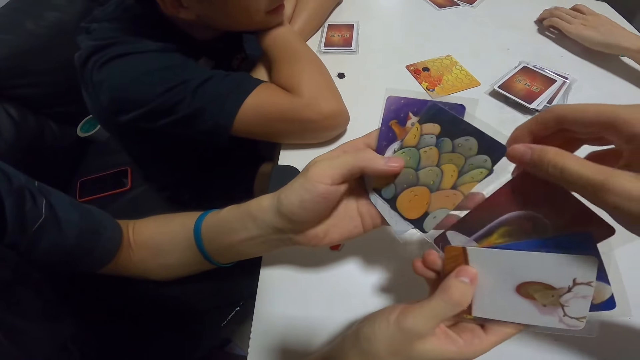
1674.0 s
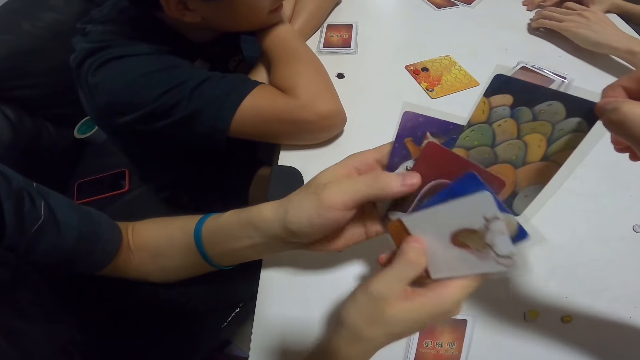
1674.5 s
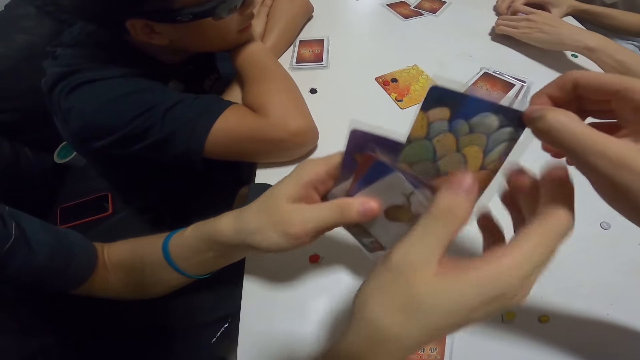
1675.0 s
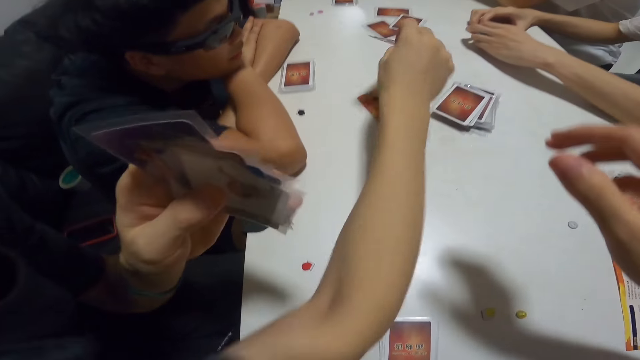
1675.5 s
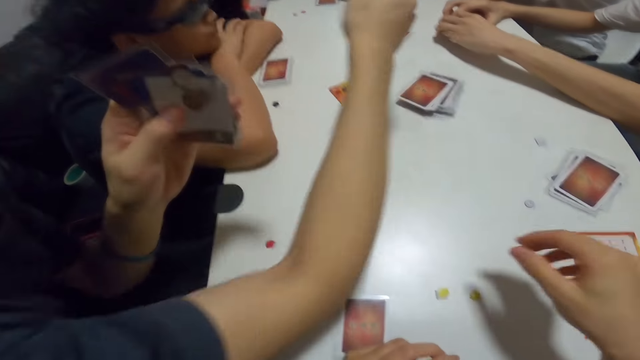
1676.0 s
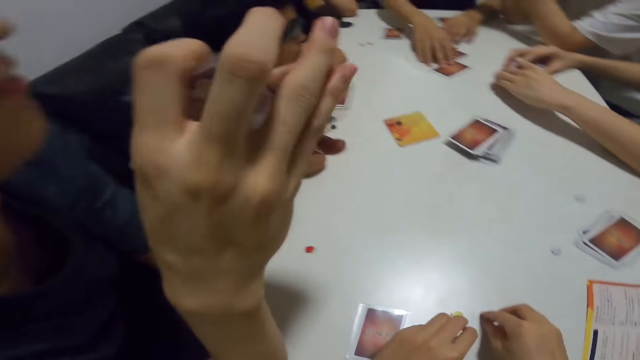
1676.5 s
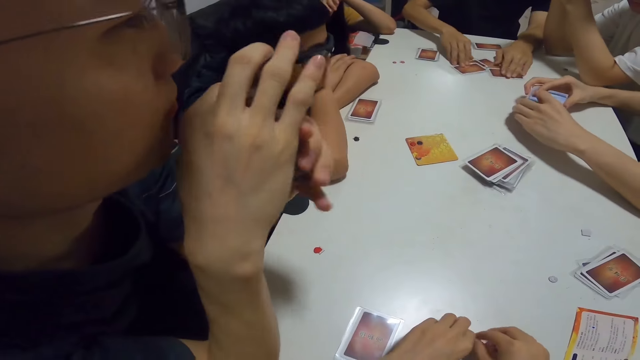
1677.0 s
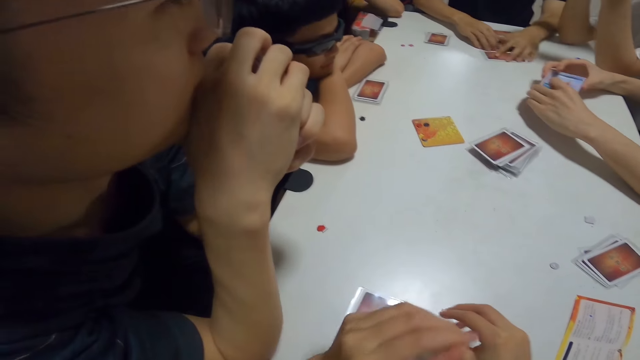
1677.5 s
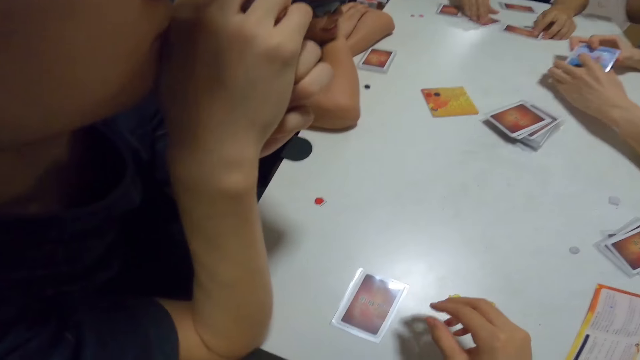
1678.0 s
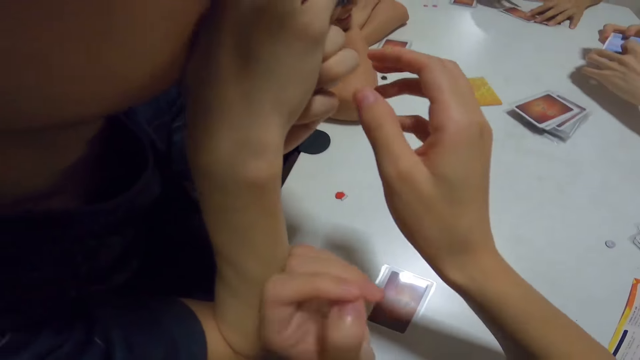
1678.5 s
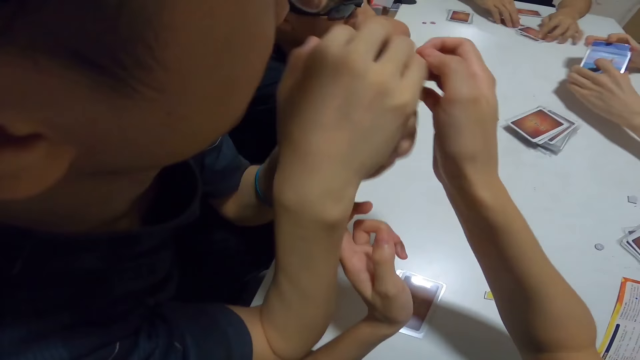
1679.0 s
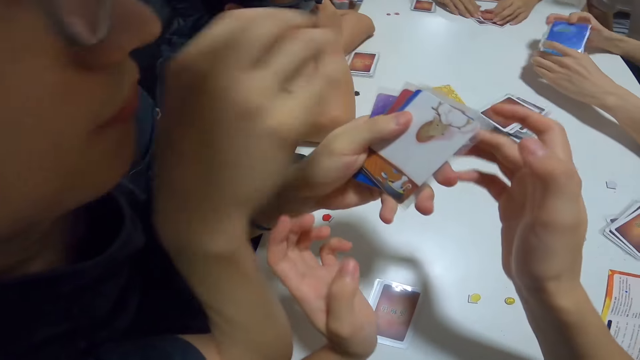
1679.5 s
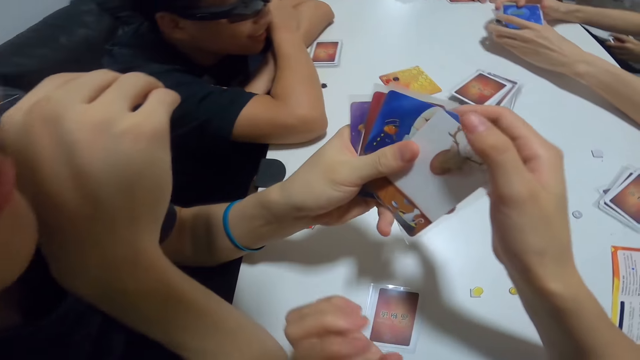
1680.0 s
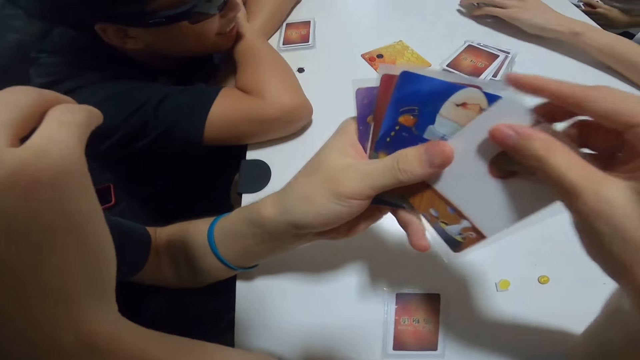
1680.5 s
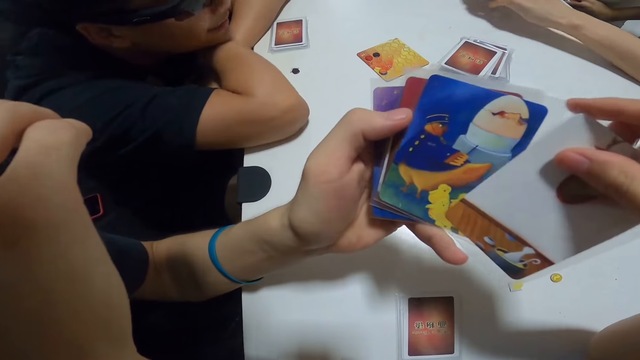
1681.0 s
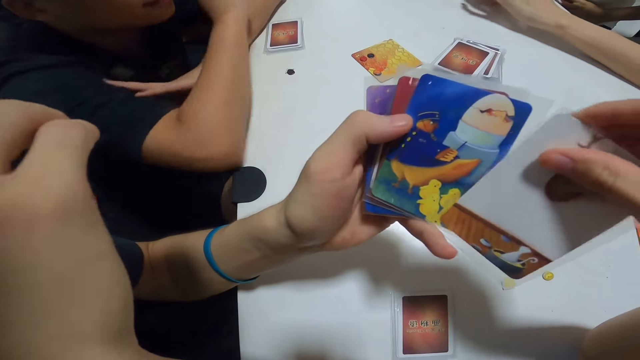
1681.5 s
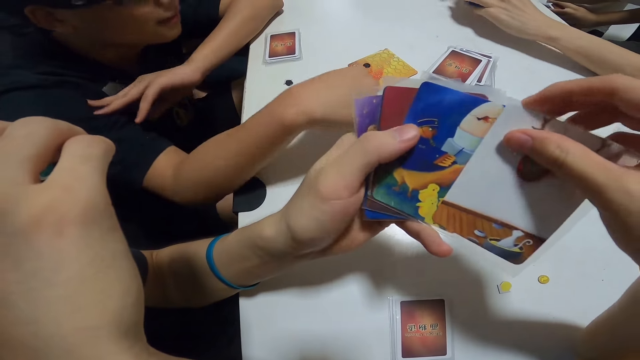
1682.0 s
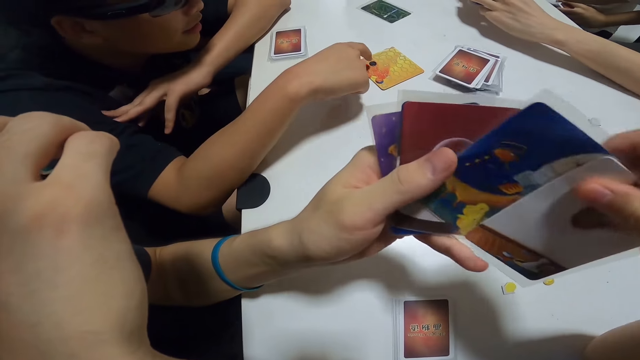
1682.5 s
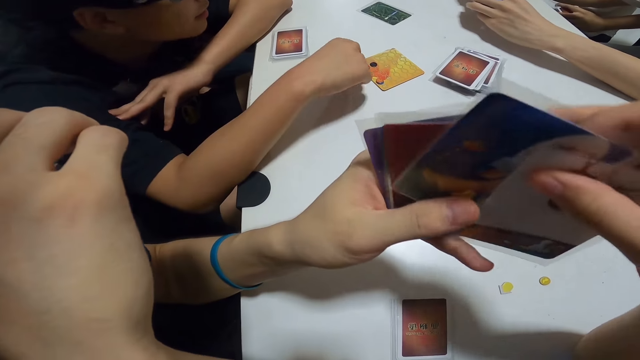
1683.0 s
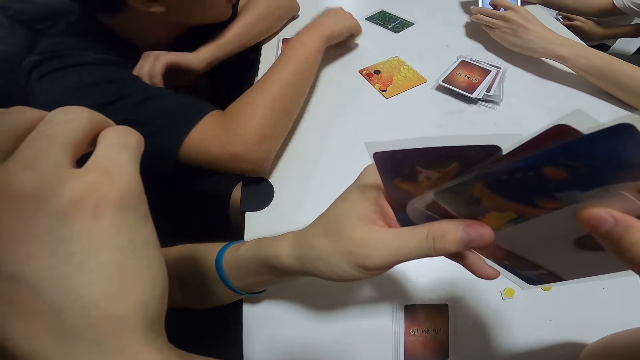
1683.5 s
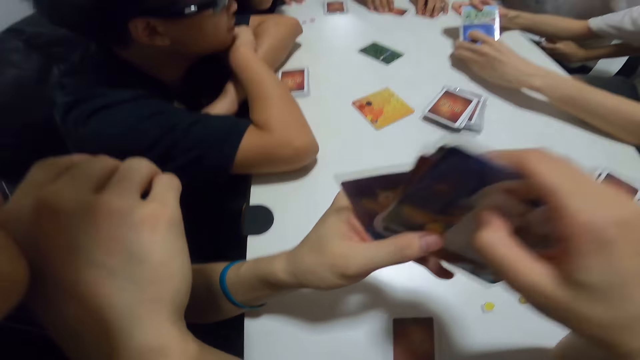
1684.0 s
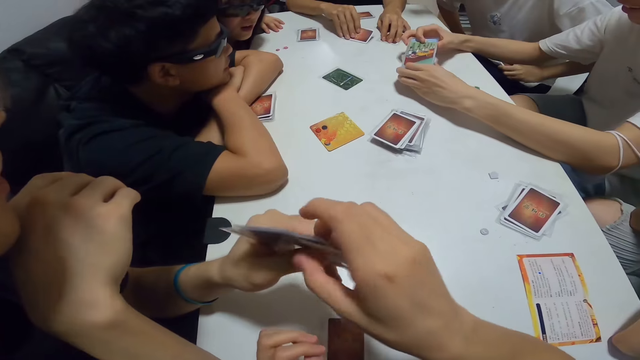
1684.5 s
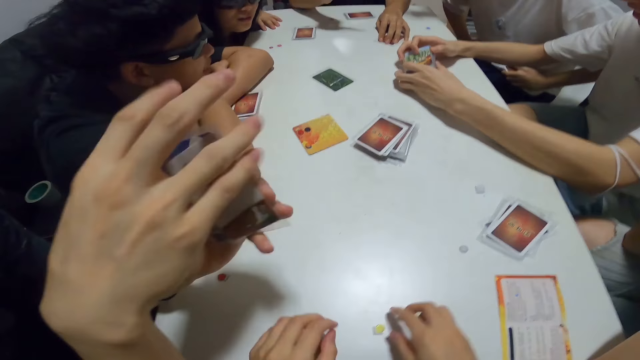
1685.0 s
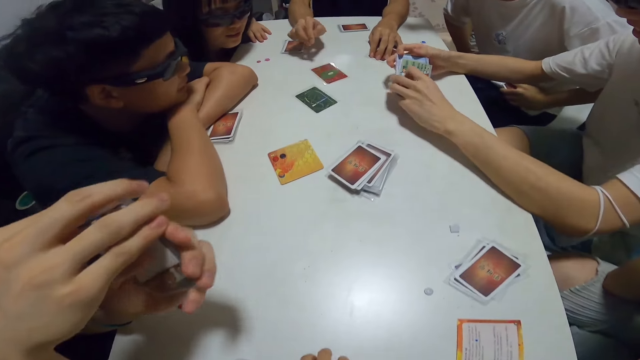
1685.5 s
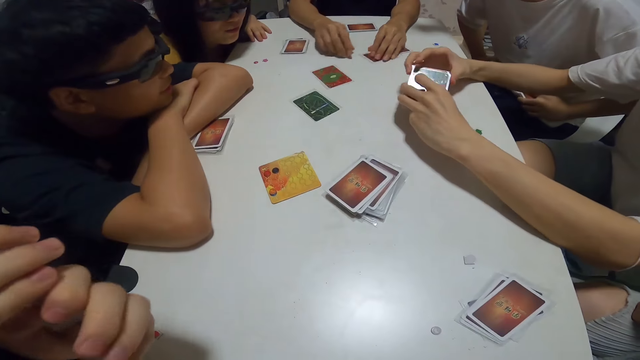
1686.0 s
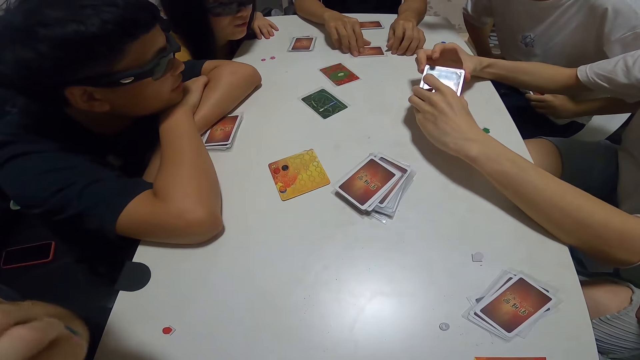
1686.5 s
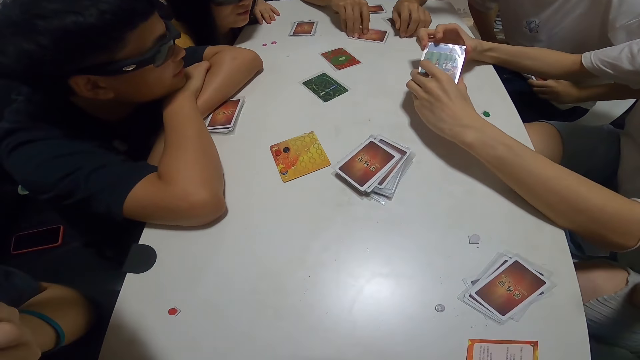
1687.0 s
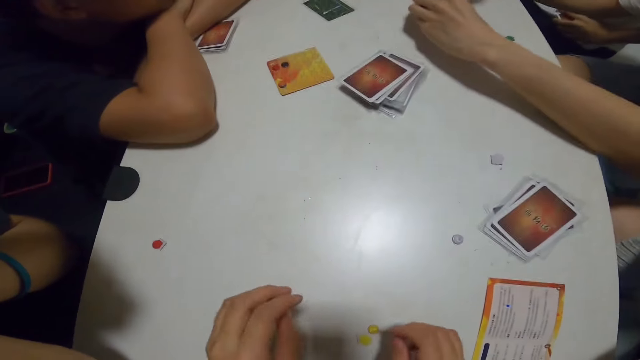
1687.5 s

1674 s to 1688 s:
The camera wearer picks a card amongst a man's cards. The man collects the card from the camera wearer and puts the card on the table. Another man shuffles cards on the table. The camera wearer touches the yellow papers on the table. They check through the first man's cards. They touch the cards in the first man's hand. A third man points towards the paper on the card. The camera wearer touches the yellow papers on the table.

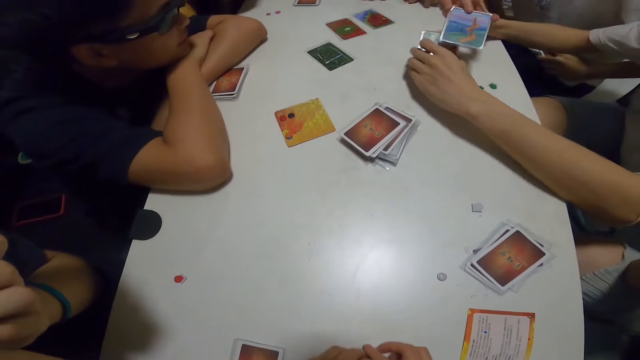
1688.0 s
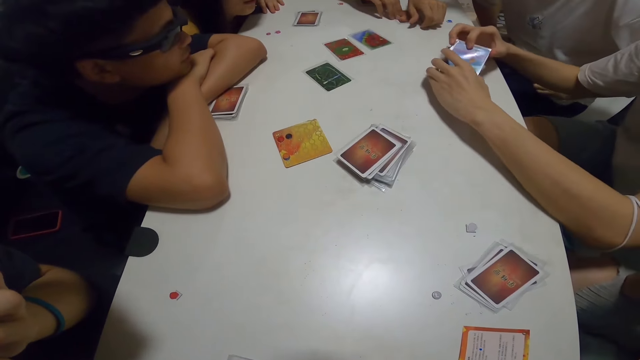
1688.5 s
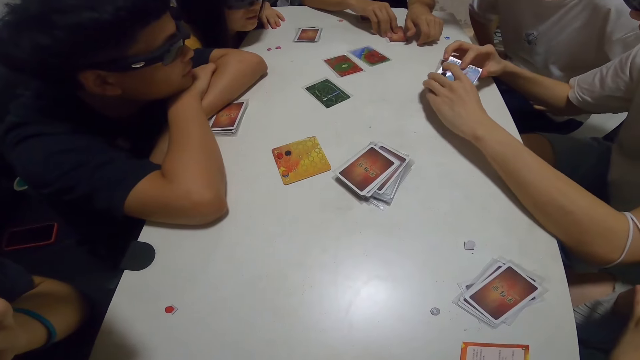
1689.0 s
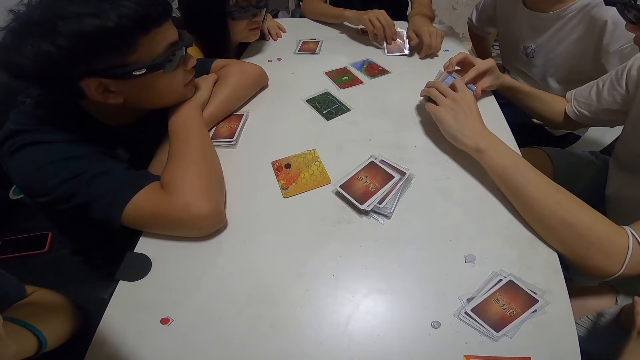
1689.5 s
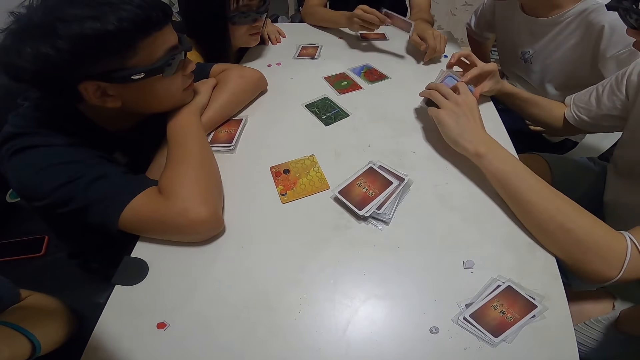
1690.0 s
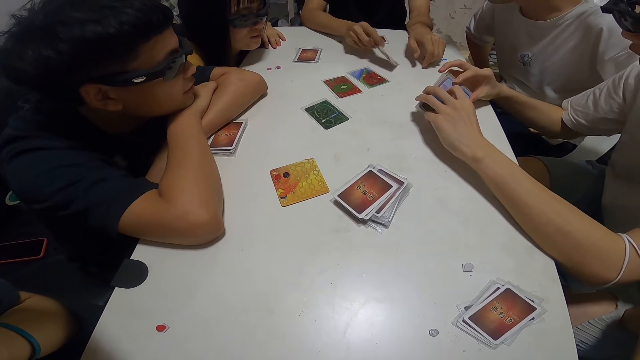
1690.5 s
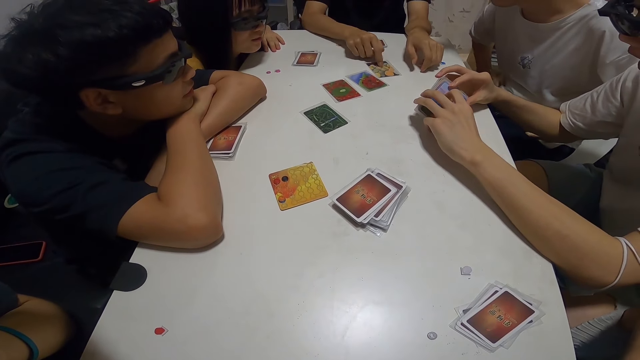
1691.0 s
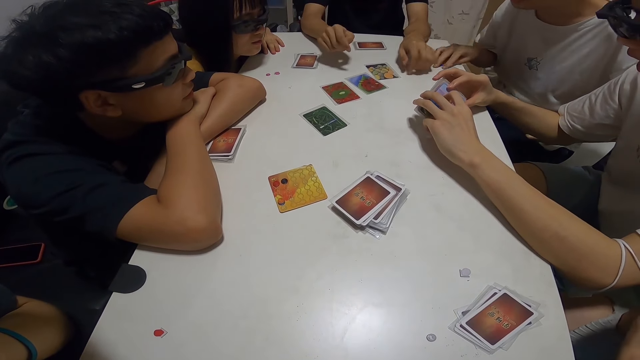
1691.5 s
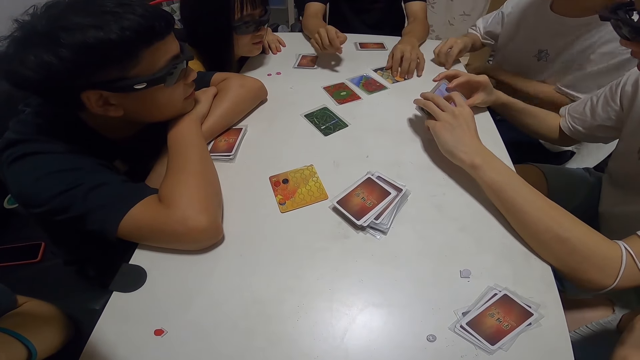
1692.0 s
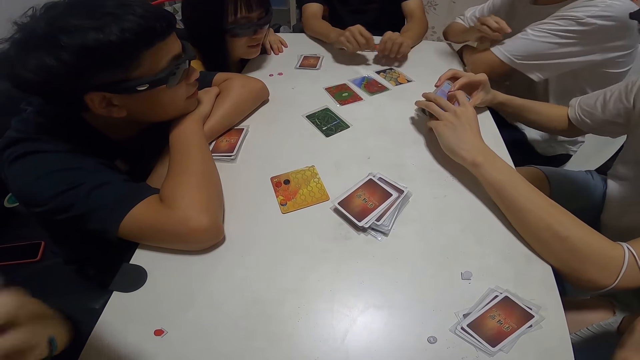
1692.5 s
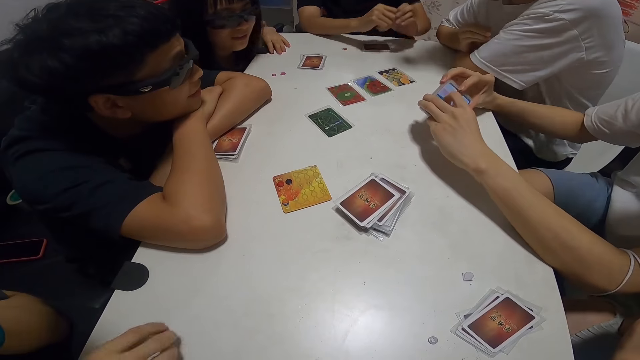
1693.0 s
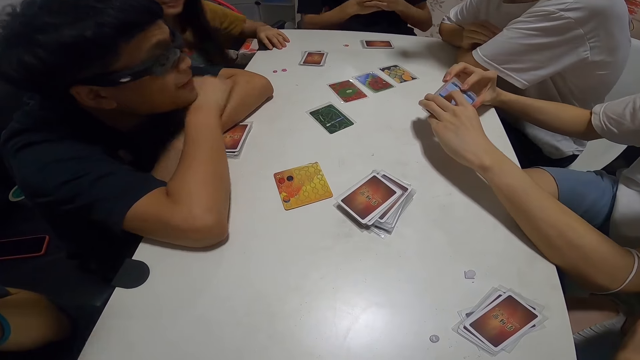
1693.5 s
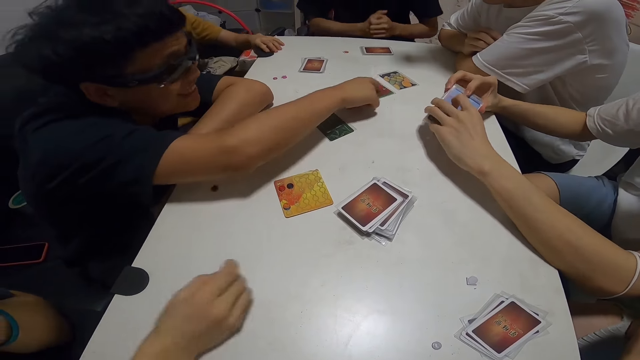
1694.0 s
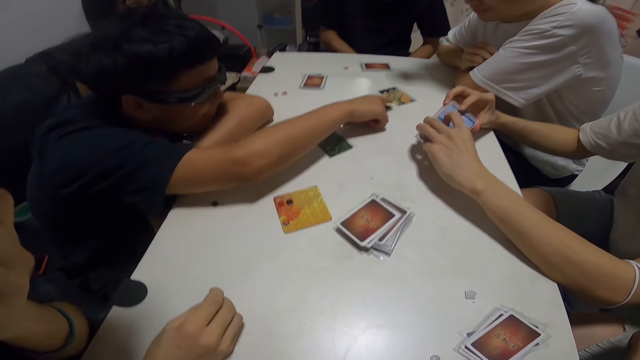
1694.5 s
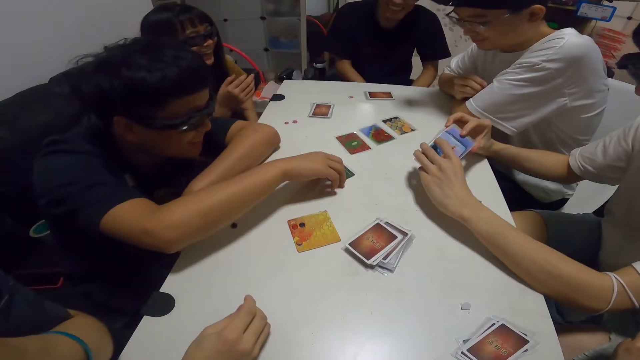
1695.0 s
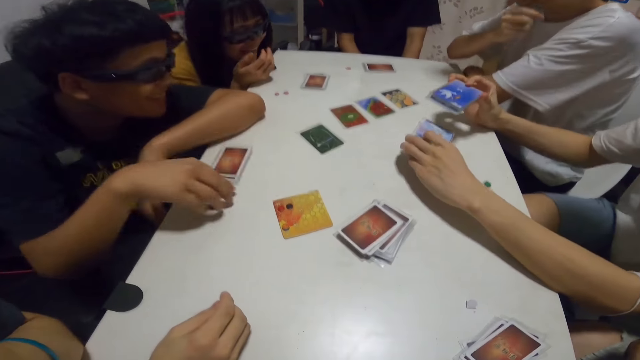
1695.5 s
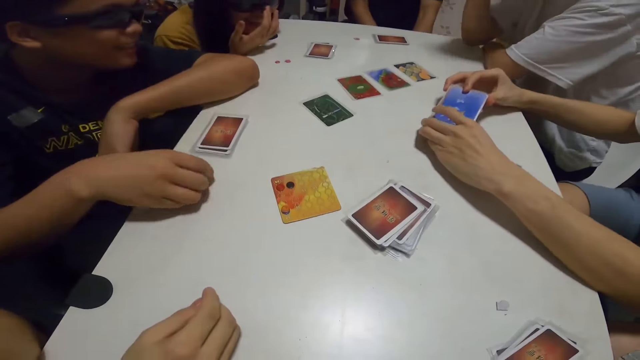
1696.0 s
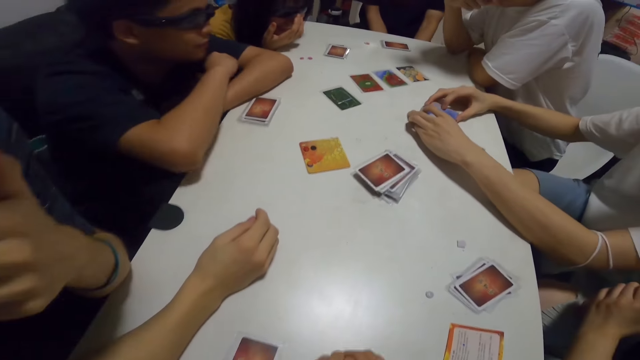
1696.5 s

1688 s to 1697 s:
A man turns a card and plays the card. Another man picks up a blue paper from the table. A third man picks up a red paper from the table. A fourth man points towards the second man. A man points at the cards. A lady adjusts her glasses. The fourth man picks up the black paper from the table.
